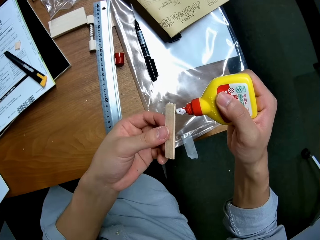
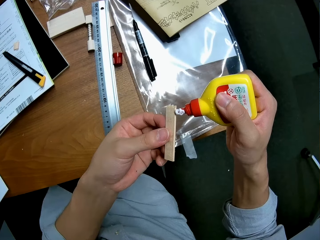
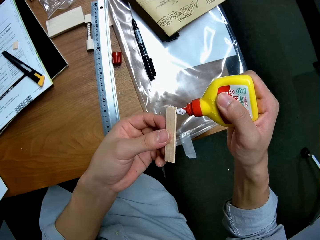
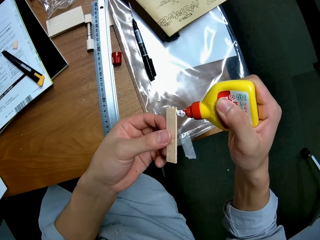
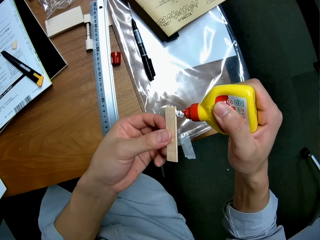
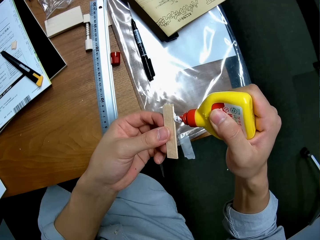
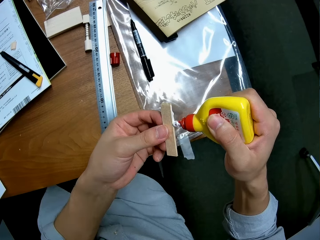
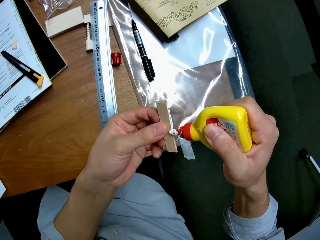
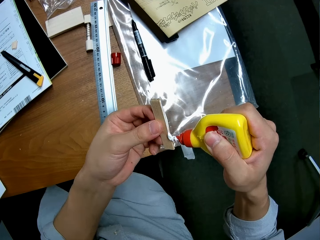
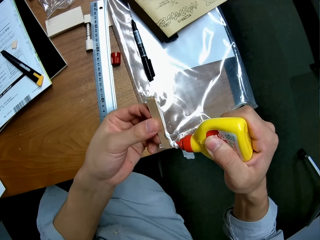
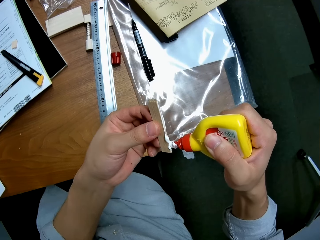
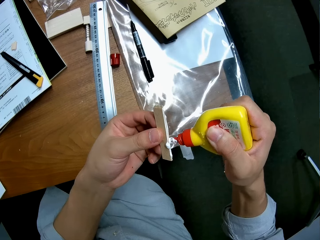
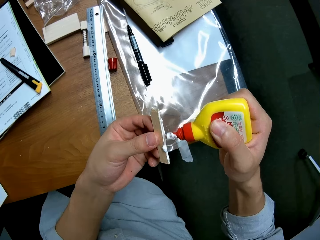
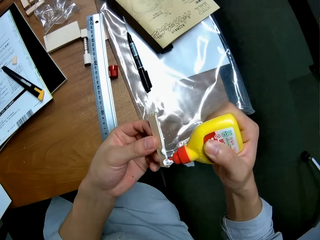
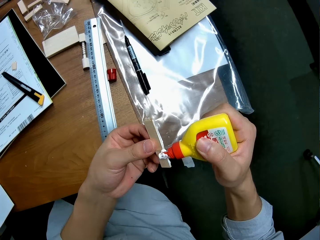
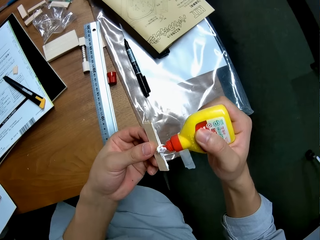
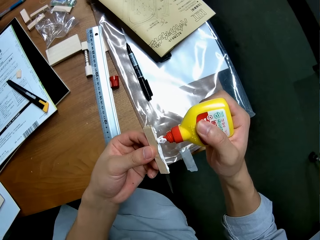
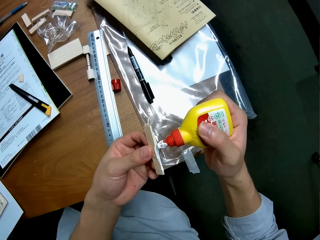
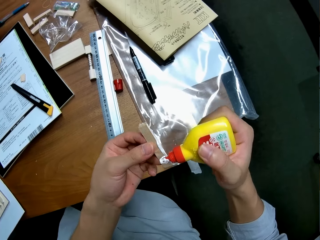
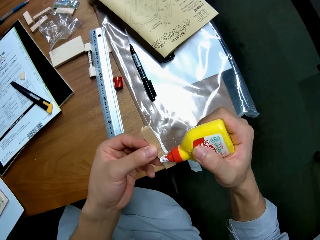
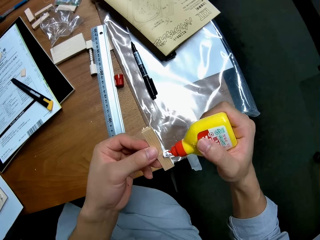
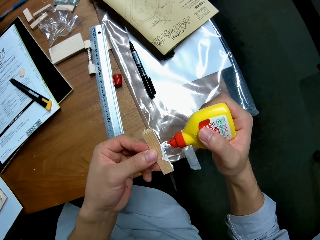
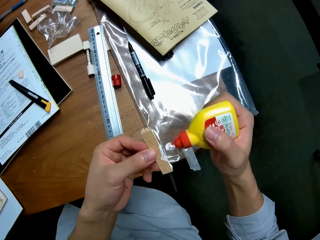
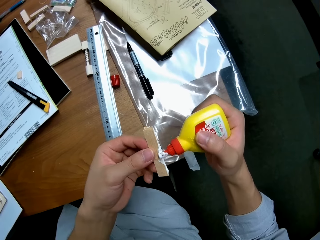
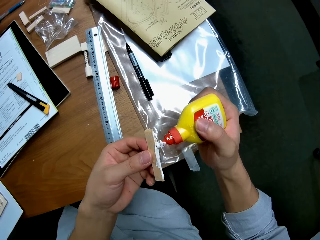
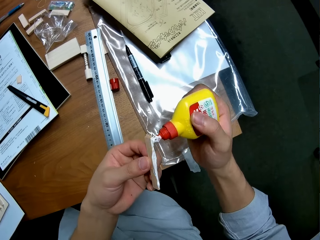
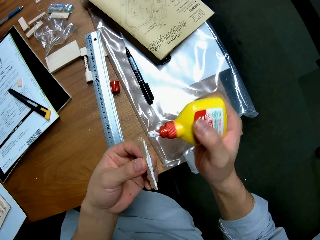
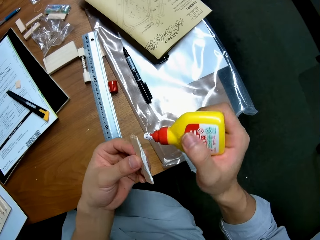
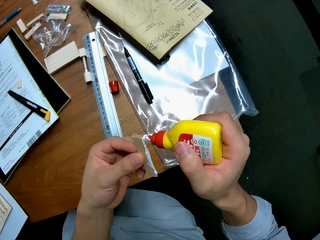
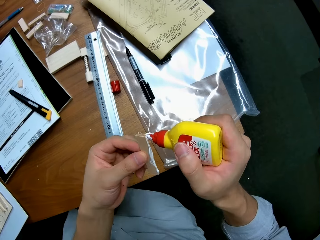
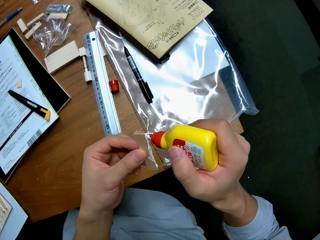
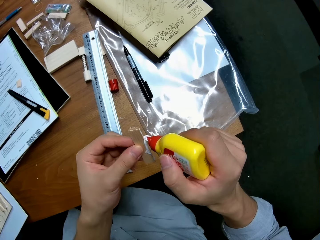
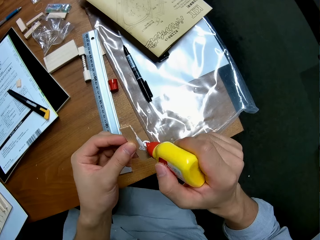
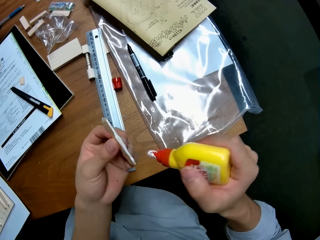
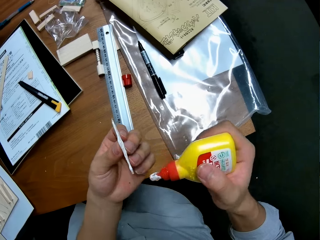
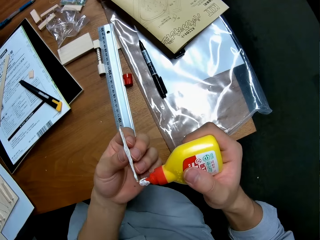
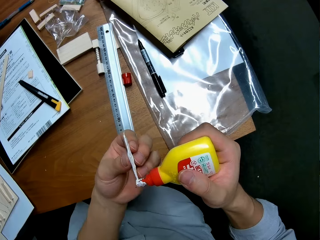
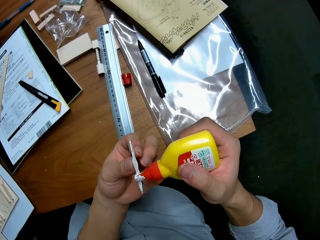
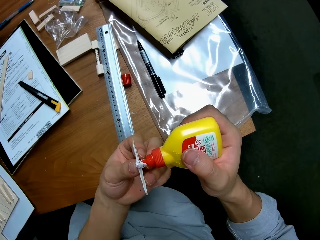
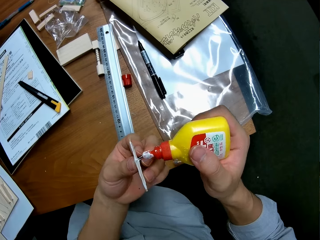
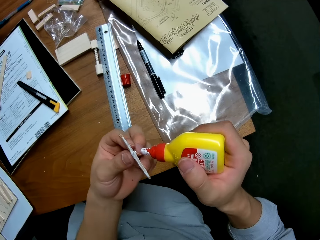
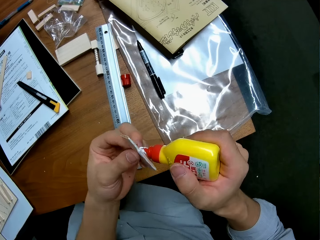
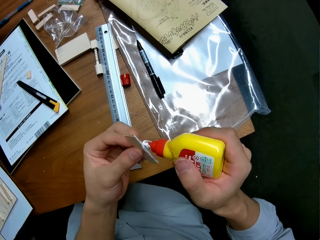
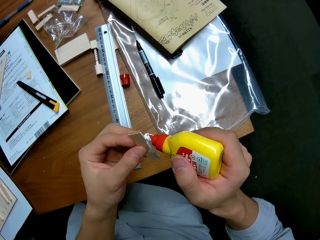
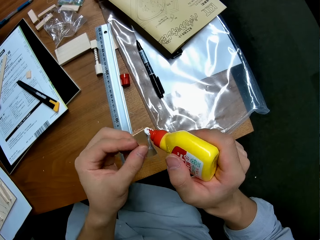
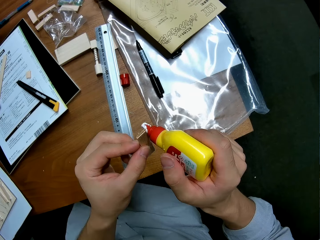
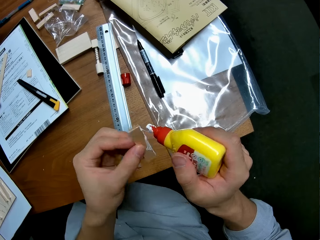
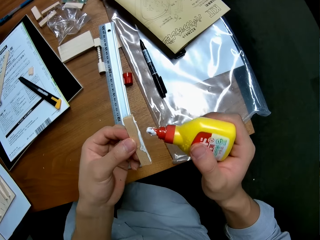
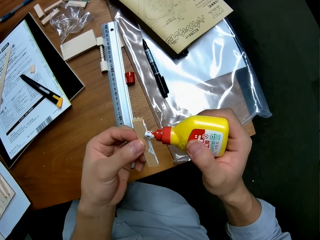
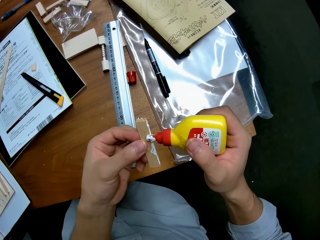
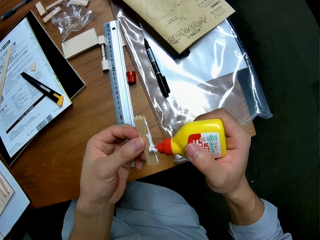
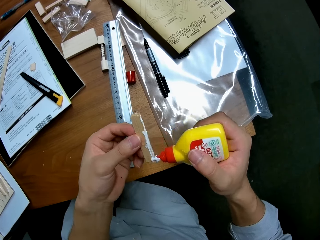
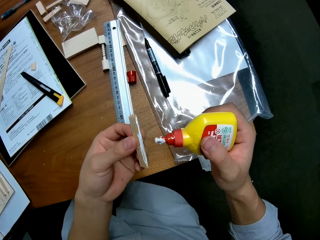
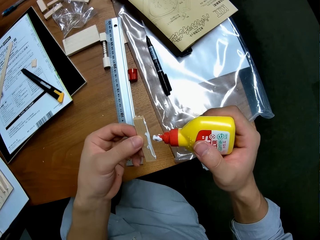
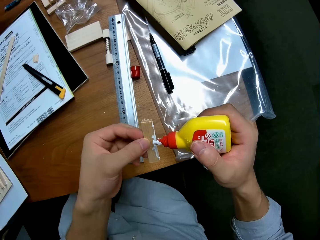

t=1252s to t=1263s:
The camera wearer applies glue on the laser wood.

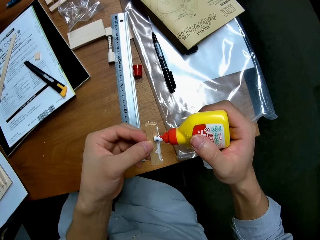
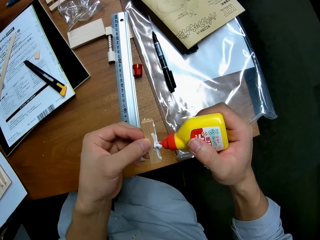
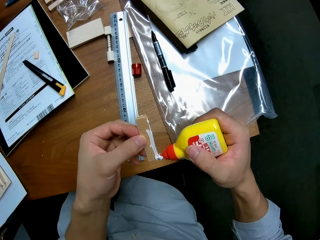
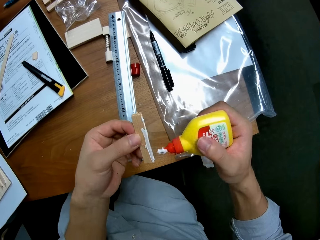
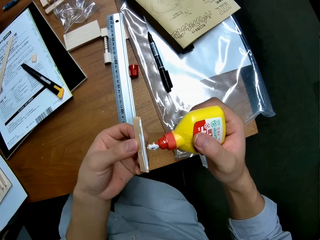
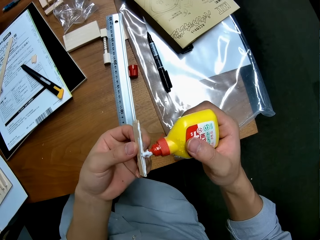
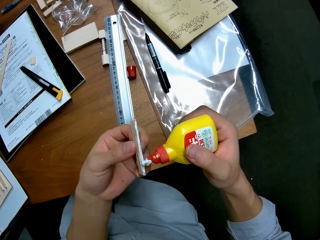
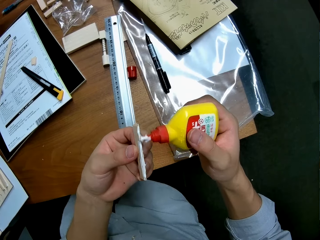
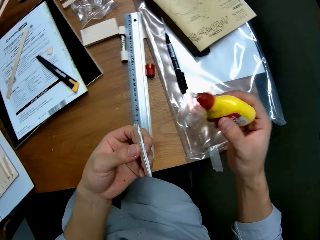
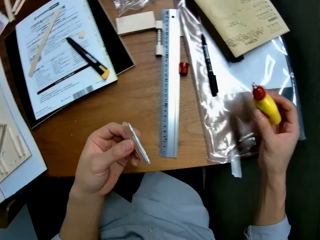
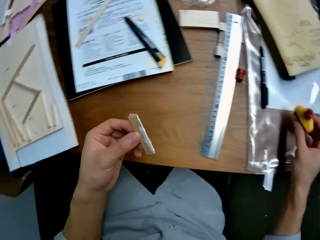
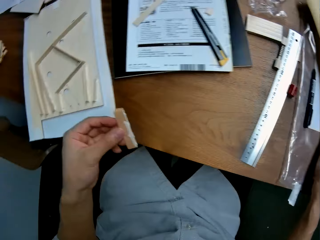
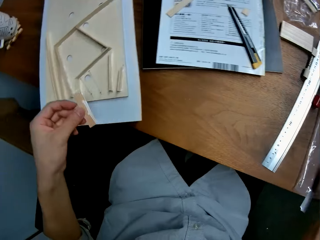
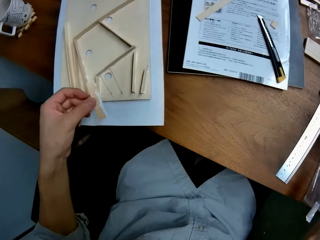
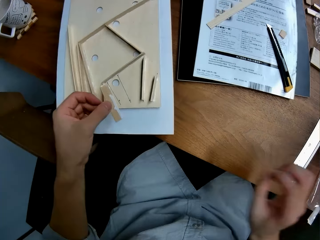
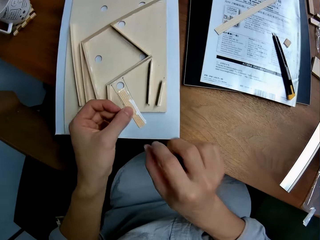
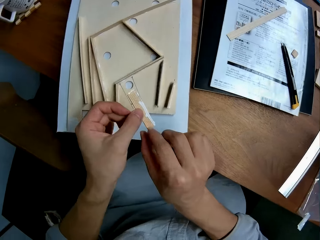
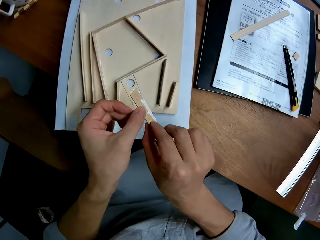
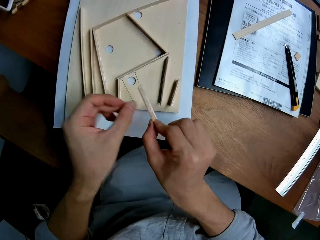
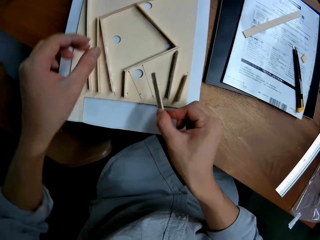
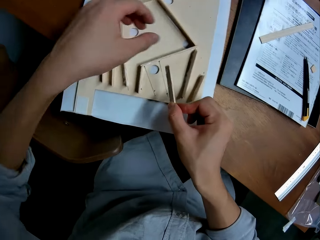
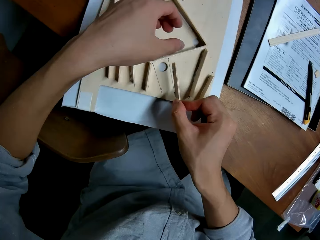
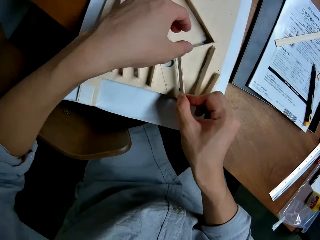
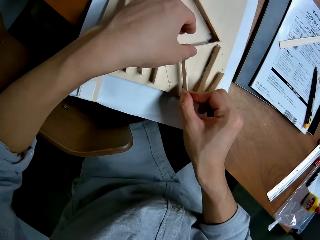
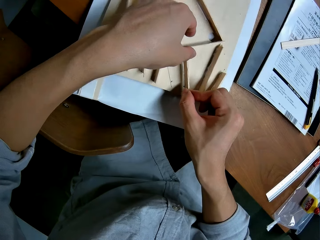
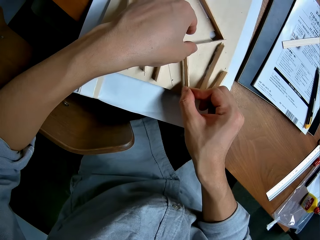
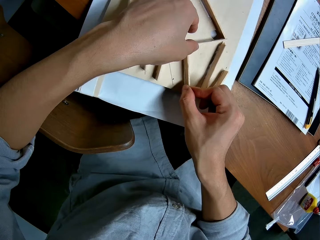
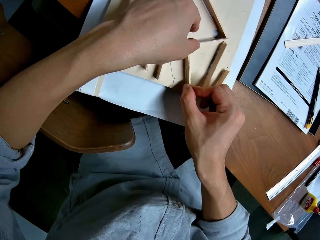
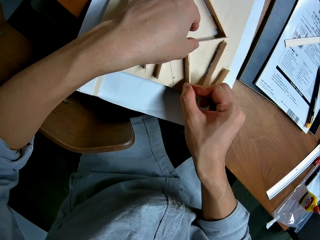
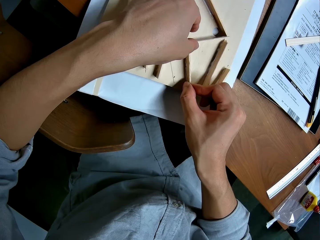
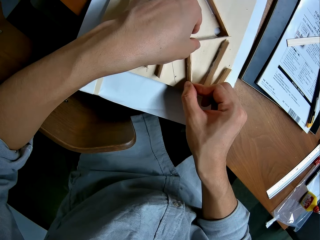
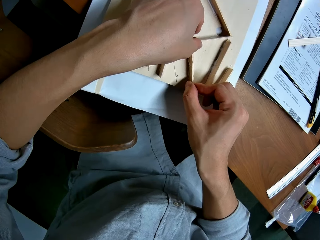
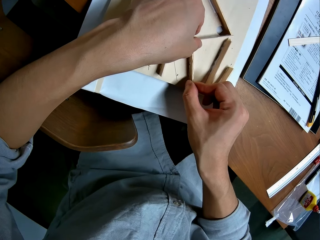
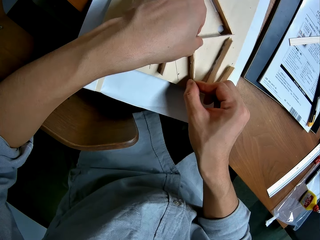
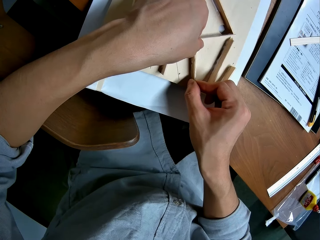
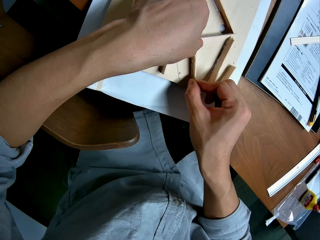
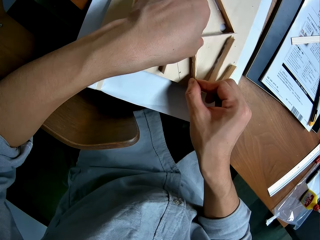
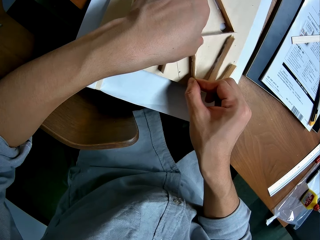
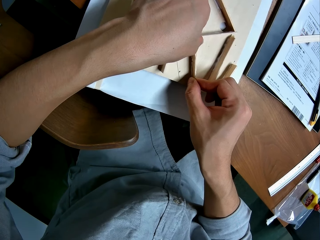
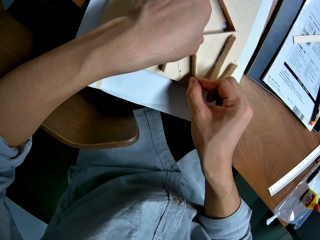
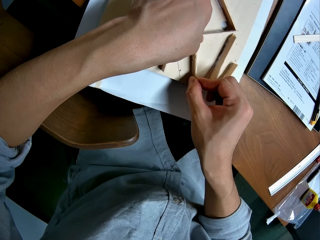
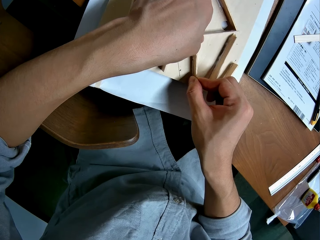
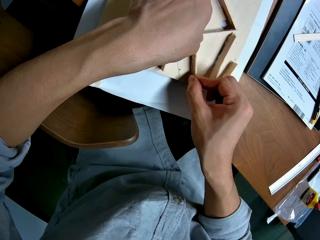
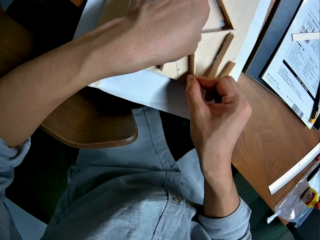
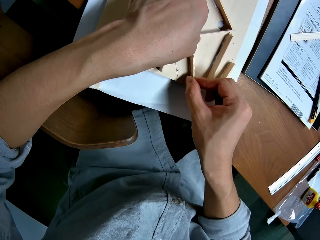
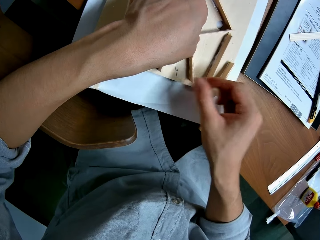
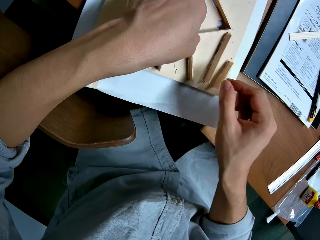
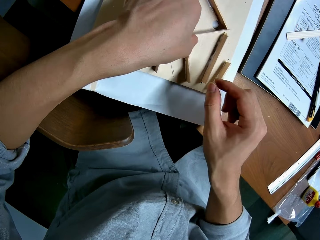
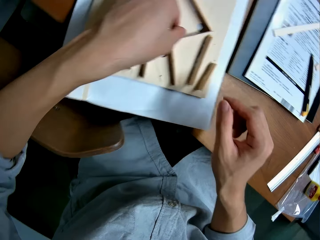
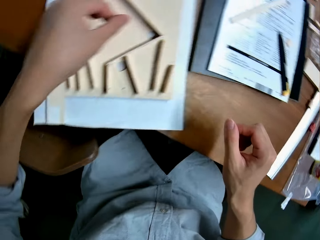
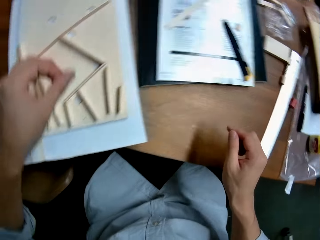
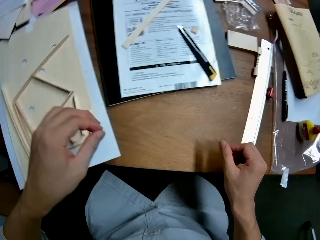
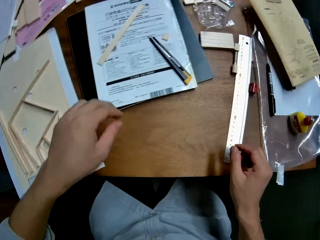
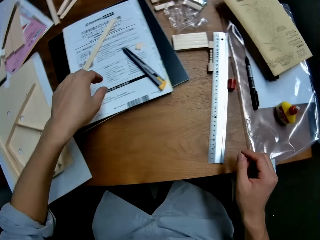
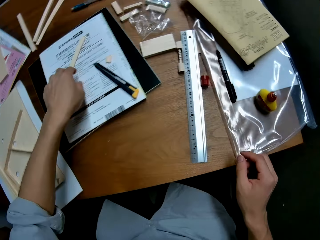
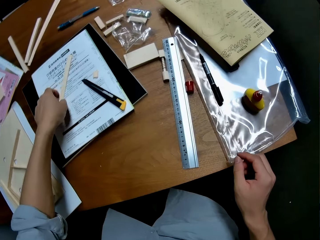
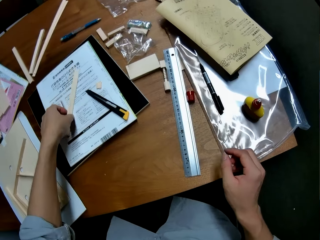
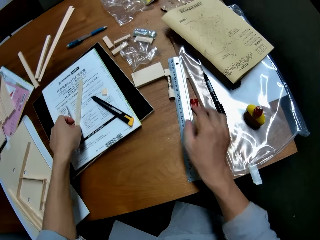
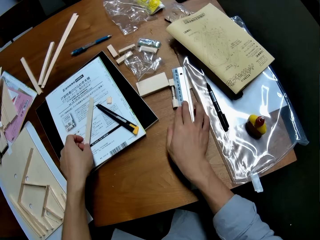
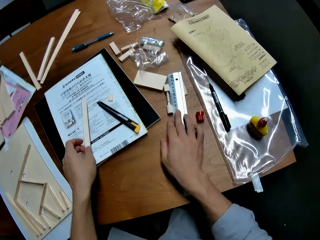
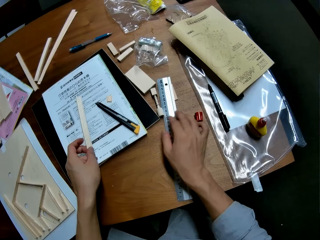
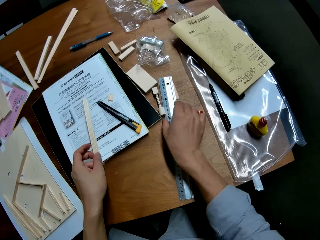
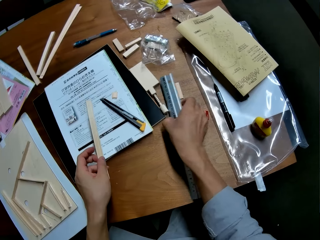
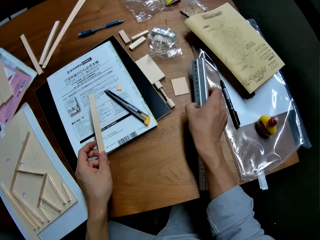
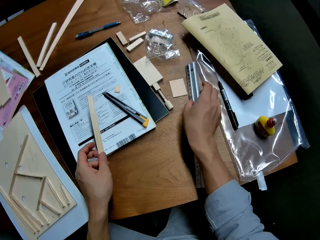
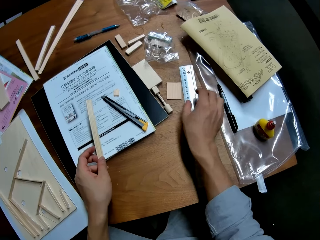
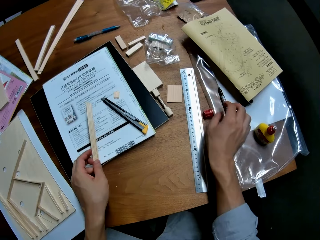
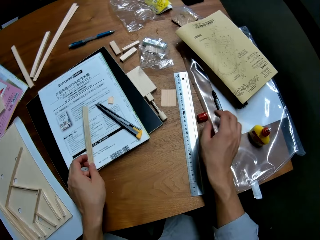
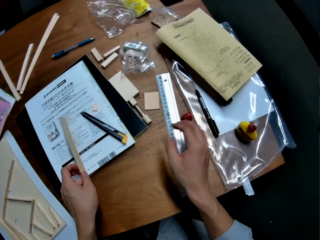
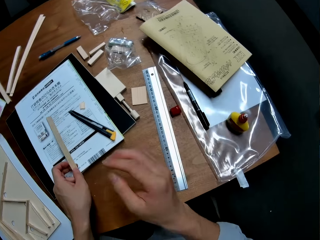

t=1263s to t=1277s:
The camera wearer puts back the bottle of glue. She transfers the laser wood to her right hand. She sticks the laser wood on the piece of wood. She picks up a laser wood from the table. She puts the laser wood on the table. She moves a ruler aside. She touches the ruler on the table.
